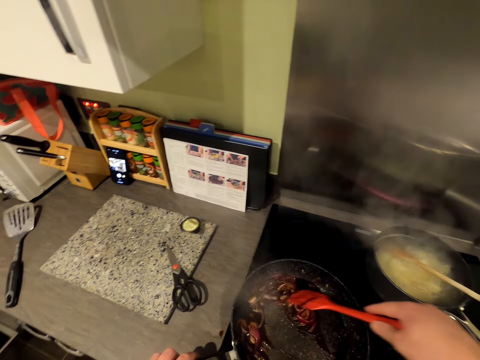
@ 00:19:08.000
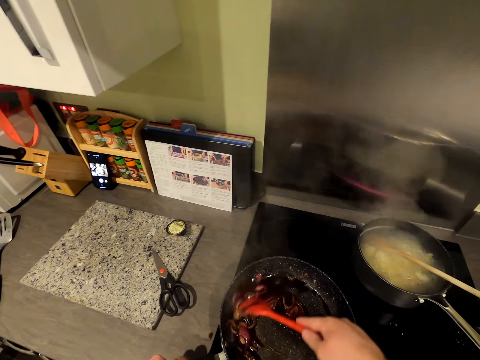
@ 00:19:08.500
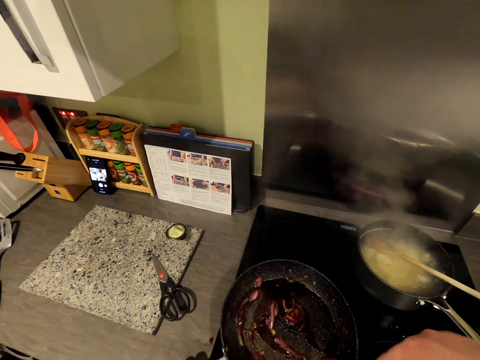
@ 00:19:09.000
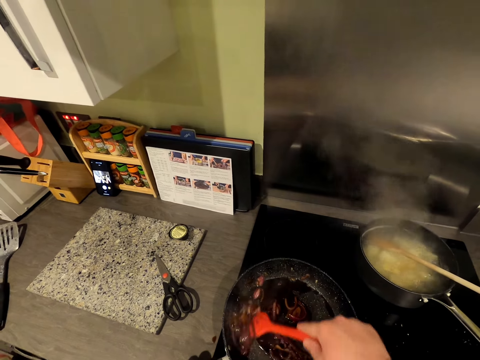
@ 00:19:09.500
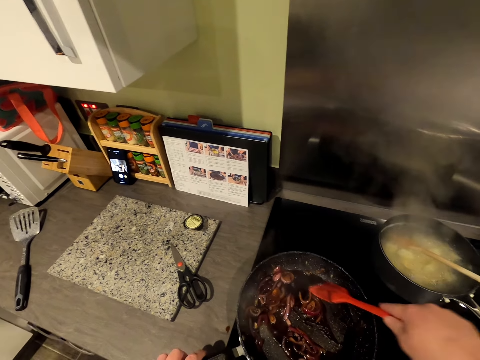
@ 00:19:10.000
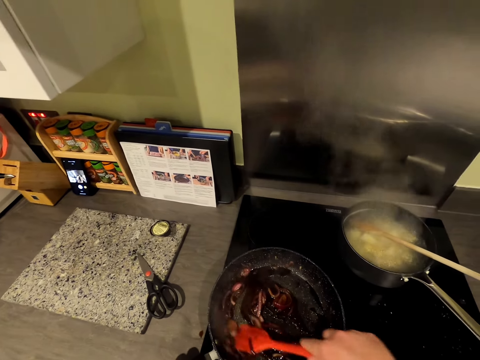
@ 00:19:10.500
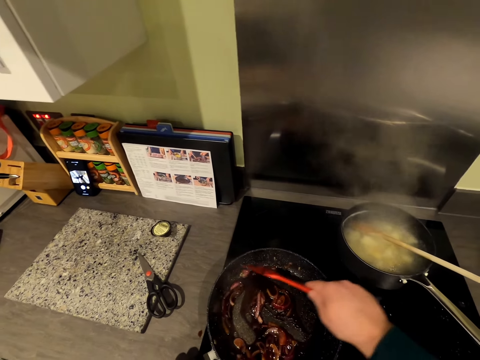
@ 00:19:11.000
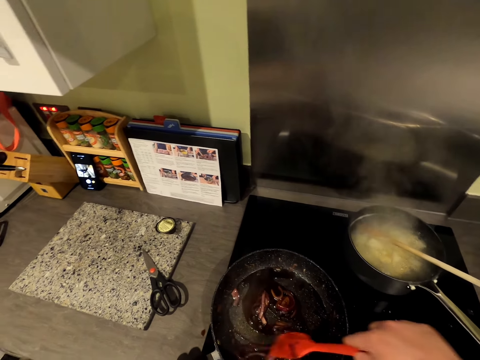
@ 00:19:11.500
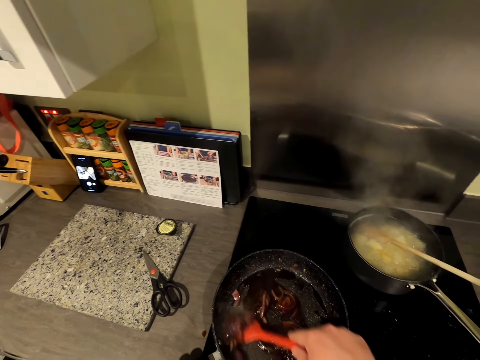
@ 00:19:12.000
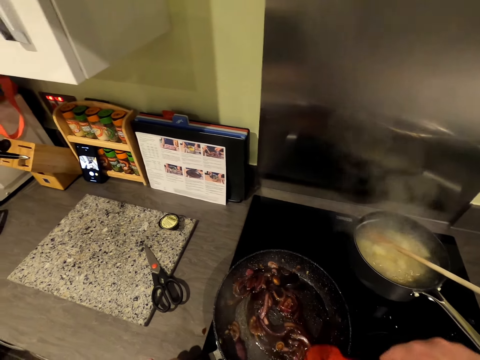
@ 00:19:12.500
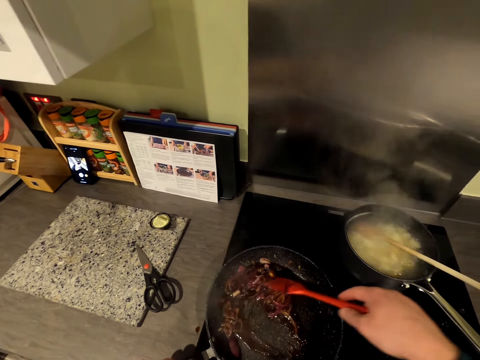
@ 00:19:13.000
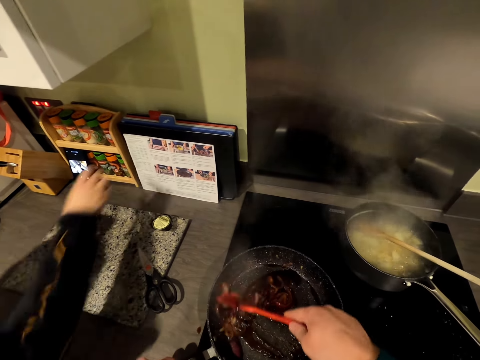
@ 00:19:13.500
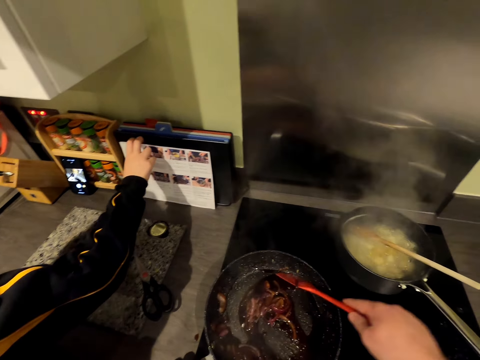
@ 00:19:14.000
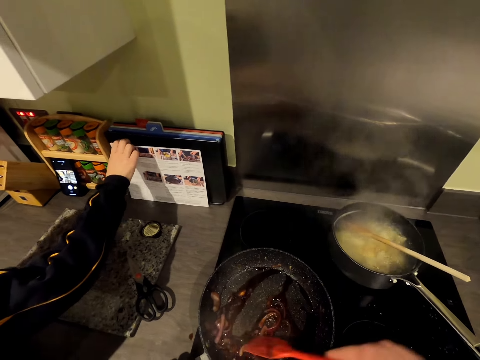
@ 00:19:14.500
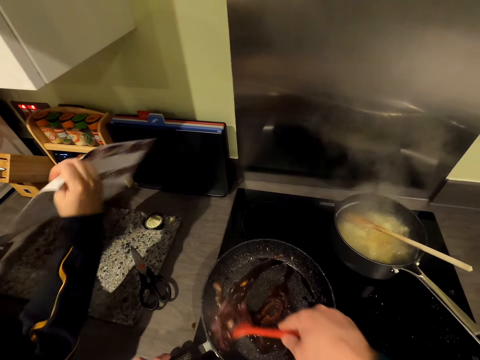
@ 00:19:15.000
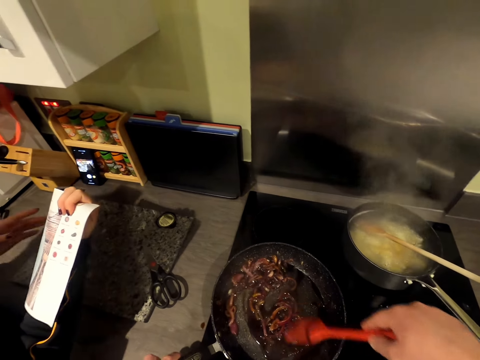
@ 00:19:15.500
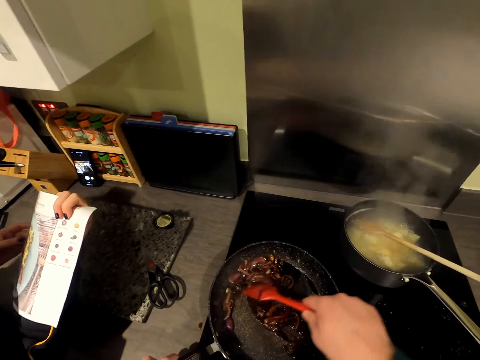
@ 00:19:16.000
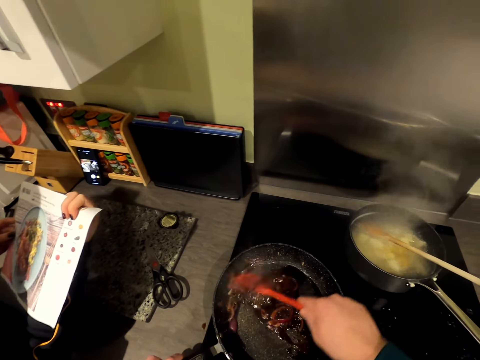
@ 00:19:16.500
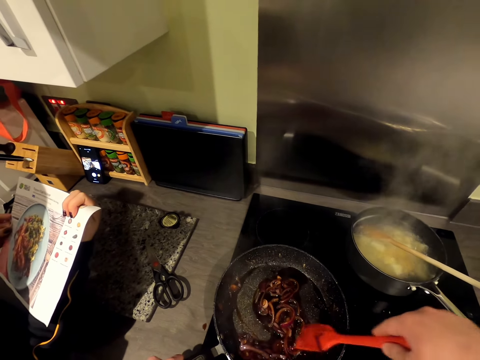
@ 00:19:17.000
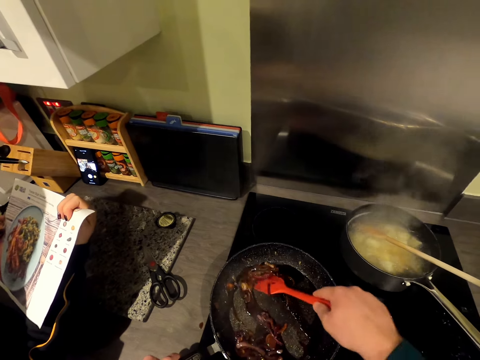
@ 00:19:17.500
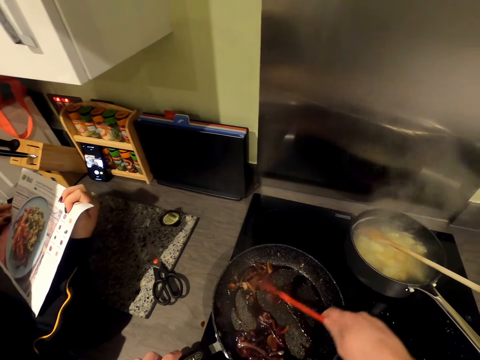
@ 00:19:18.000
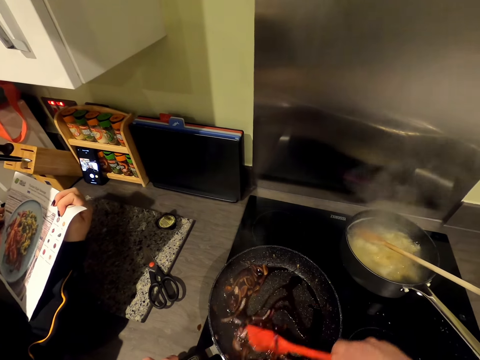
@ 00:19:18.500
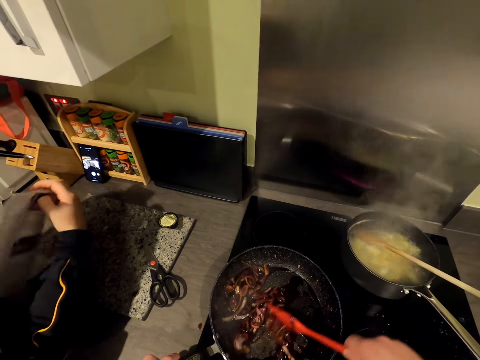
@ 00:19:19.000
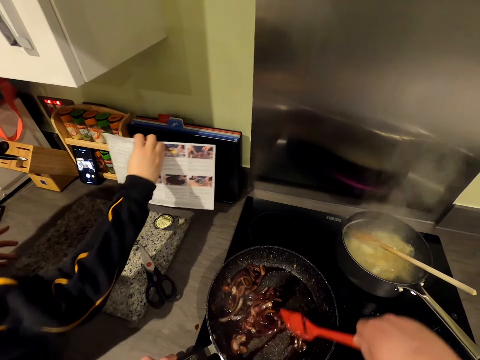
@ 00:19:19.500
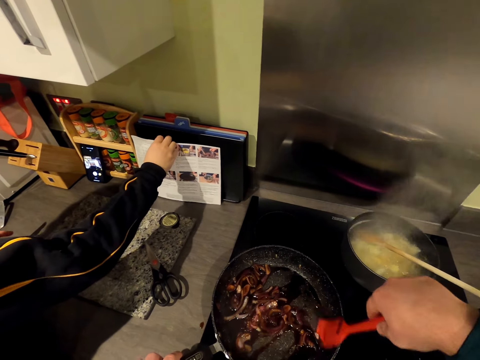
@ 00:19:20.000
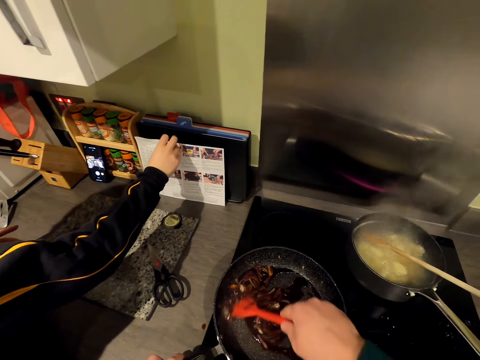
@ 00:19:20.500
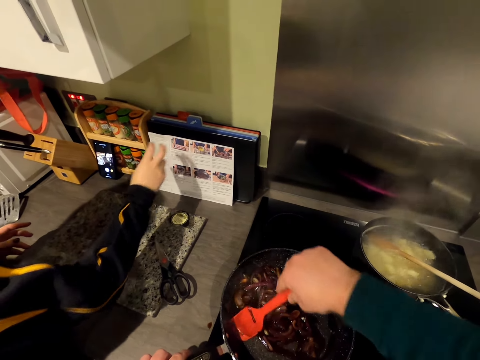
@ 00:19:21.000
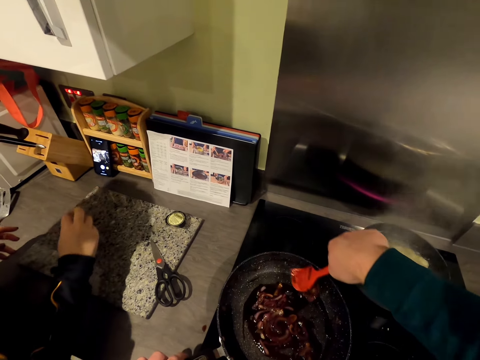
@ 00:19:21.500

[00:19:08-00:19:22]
A woman takes a cooking recipe or chart. The camera wearer stirs the food. The woman holds the cooking recipe. The woman looks at the chart. The woman places the chart on the cabinet top.

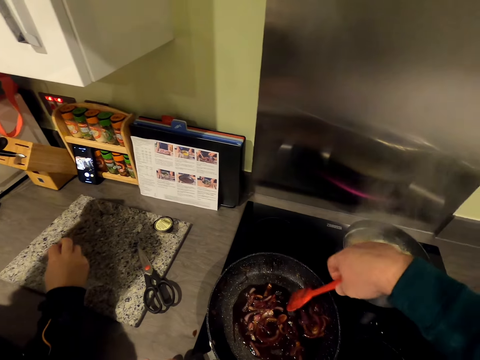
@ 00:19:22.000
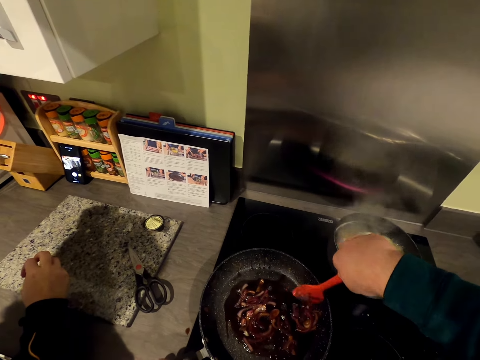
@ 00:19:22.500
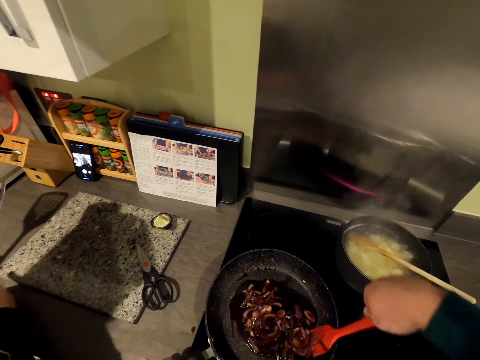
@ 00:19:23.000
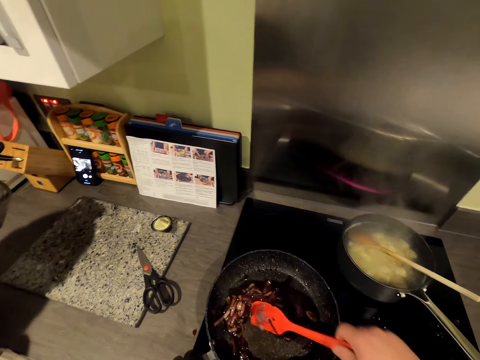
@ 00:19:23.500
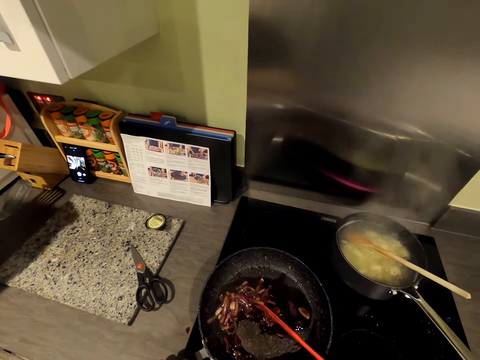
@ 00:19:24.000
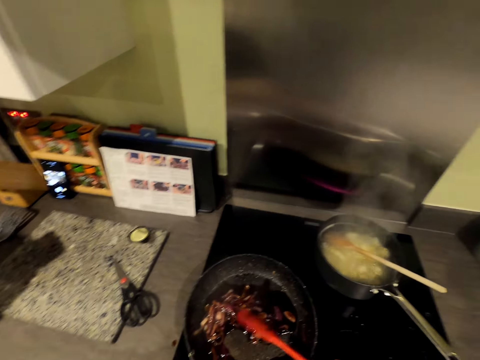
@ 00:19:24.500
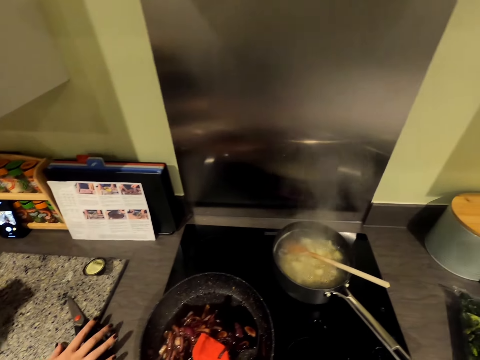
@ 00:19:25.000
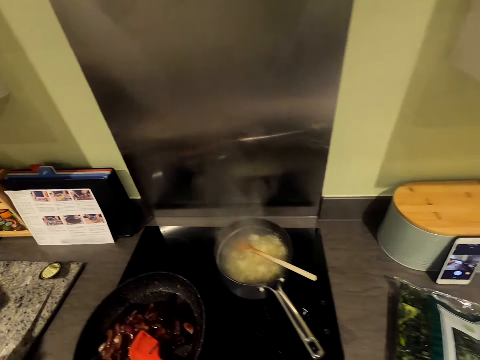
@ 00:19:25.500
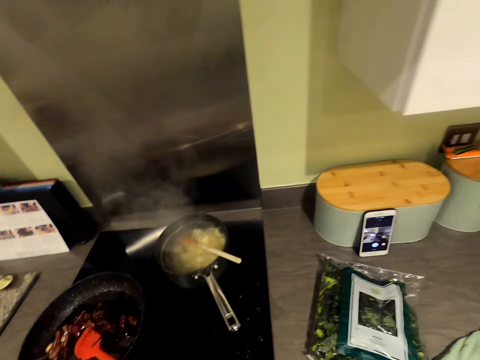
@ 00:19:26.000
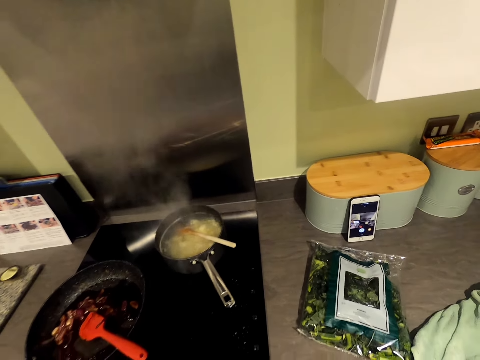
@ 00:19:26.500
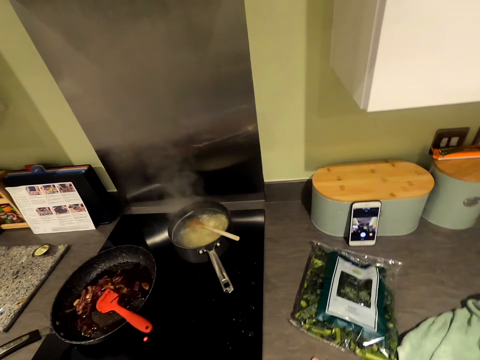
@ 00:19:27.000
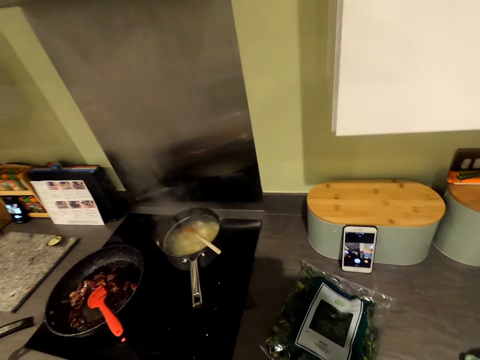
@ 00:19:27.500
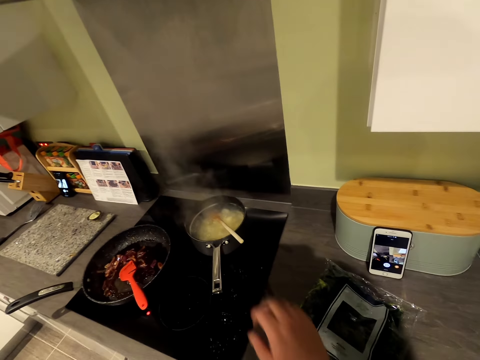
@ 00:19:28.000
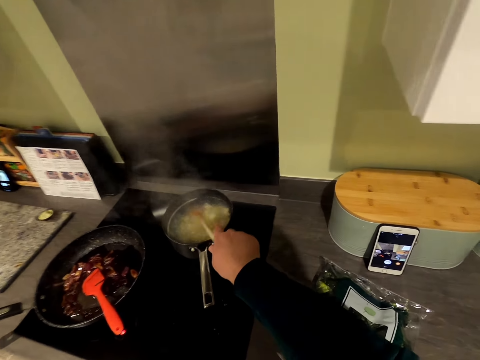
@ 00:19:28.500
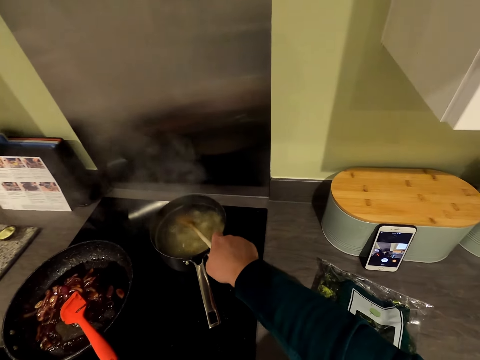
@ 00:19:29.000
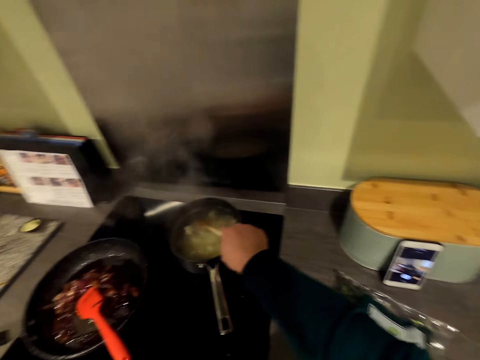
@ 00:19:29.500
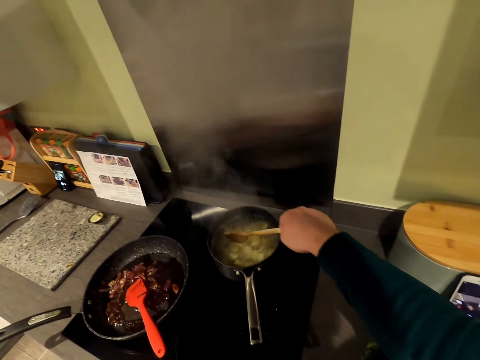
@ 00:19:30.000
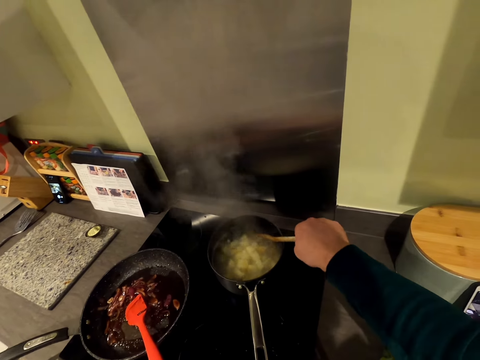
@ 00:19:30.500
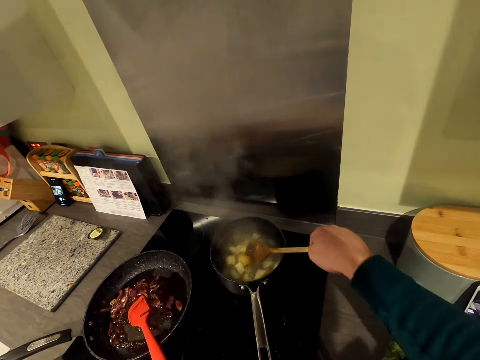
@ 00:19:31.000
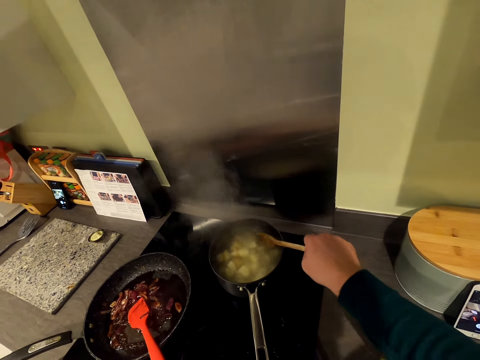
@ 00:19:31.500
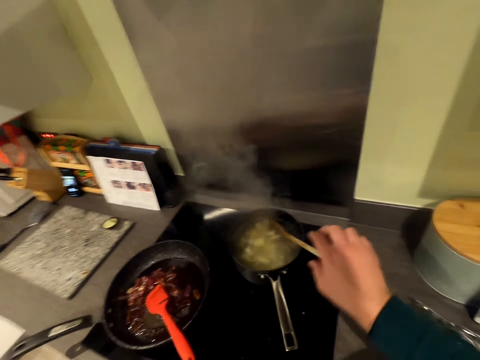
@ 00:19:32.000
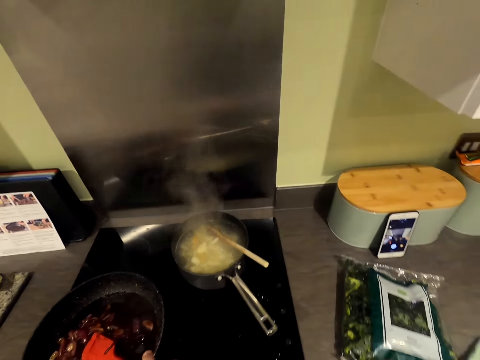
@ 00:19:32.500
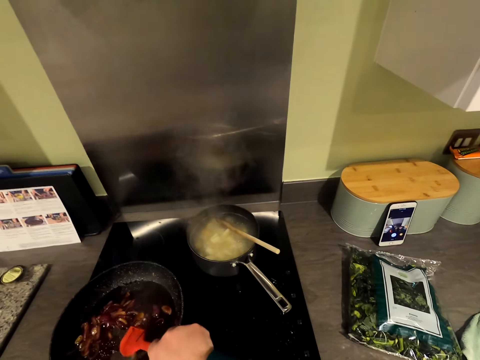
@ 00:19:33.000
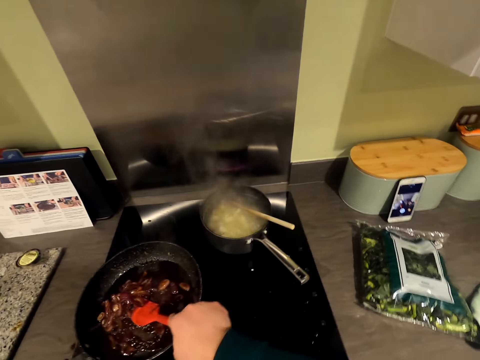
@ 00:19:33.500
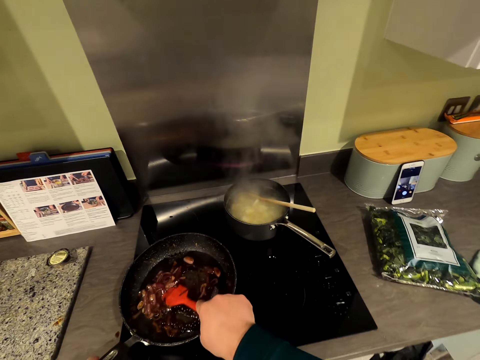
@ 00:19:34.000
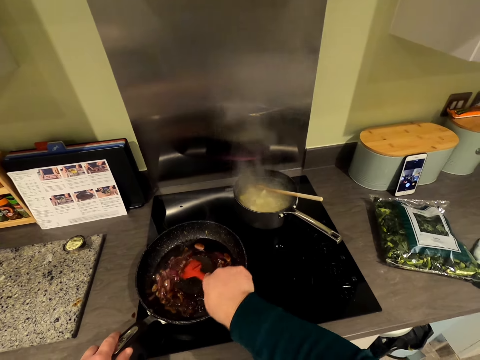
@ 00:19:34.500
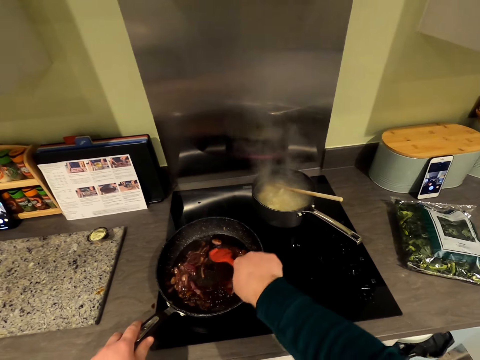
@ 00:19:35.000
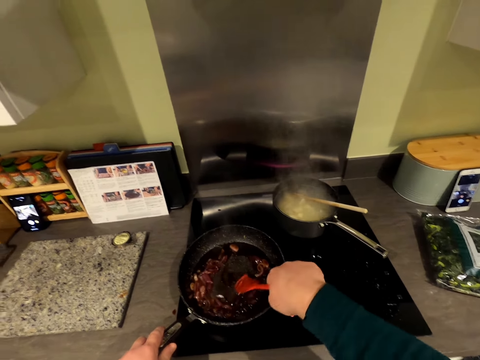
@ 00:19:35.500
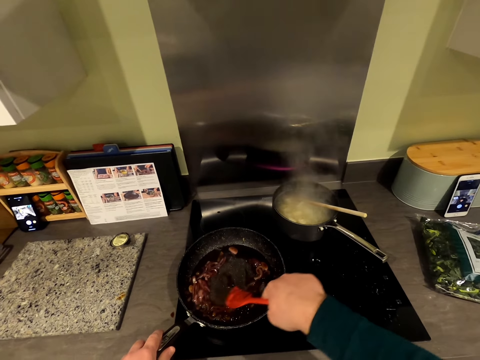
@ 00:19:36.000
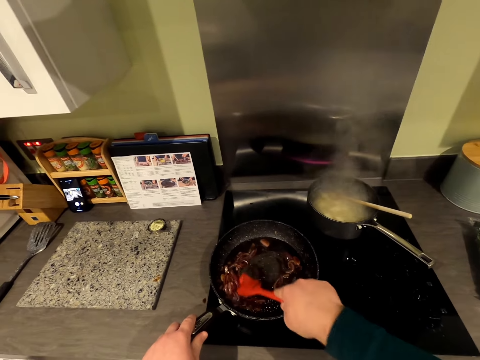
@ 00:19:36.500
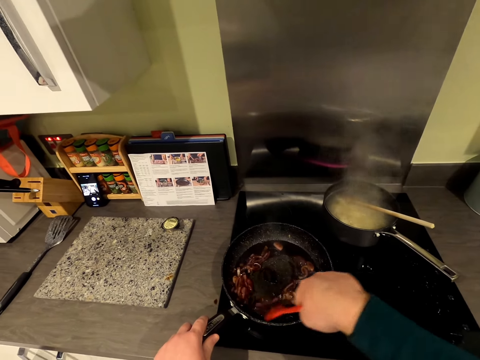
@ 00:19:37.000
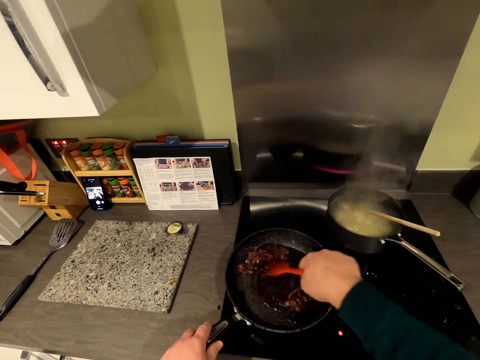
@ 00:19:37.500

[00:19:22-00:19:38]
A woman holds a slotted spatula or turner spatula. The woman puts the slotted spatula on the countertop. The woman picks up the scissors. The camera wearer holds a wooden spoon. They stir the potato in the cooking pot. They leave the wooden spoon in the saucepan. They hold the turner spatula. They stir the onion in the frying pan.
